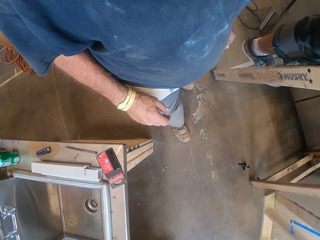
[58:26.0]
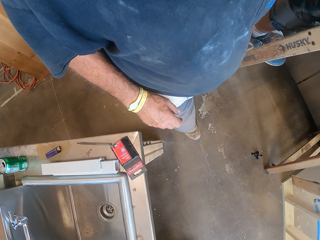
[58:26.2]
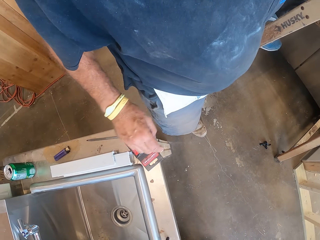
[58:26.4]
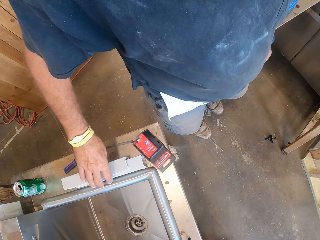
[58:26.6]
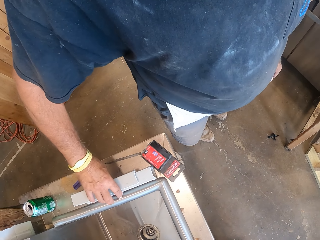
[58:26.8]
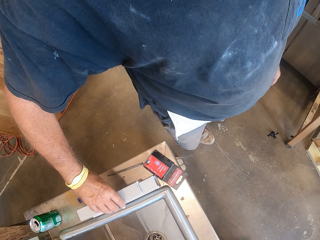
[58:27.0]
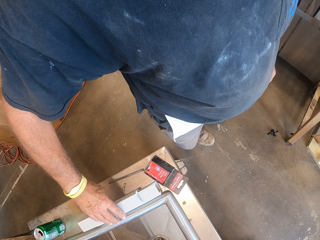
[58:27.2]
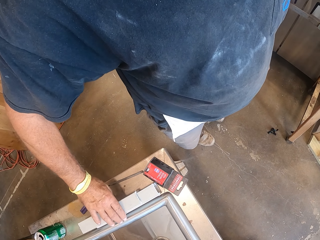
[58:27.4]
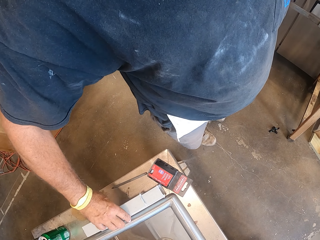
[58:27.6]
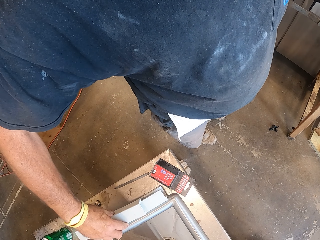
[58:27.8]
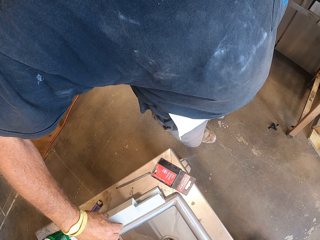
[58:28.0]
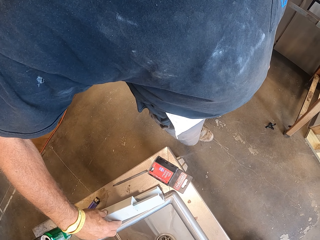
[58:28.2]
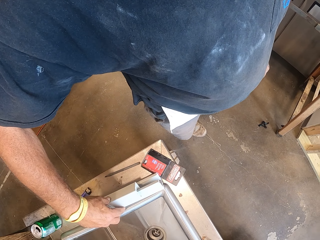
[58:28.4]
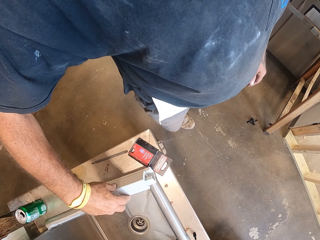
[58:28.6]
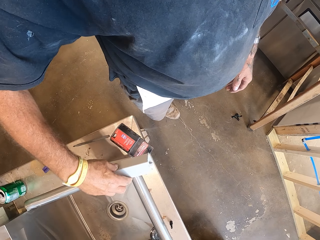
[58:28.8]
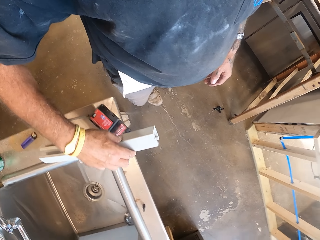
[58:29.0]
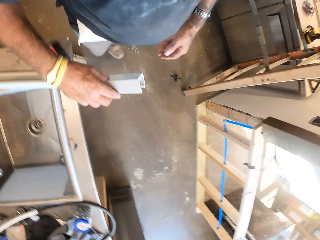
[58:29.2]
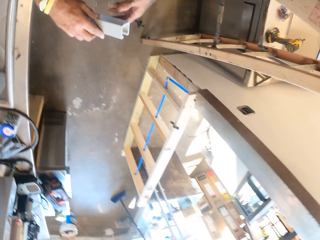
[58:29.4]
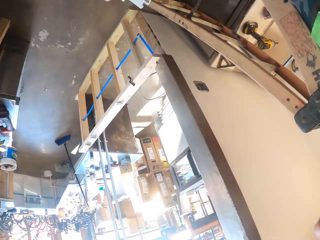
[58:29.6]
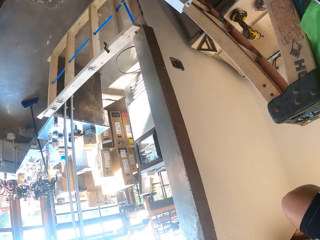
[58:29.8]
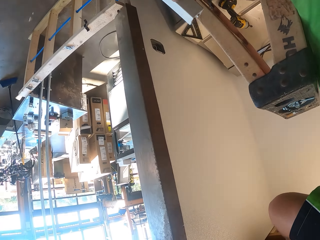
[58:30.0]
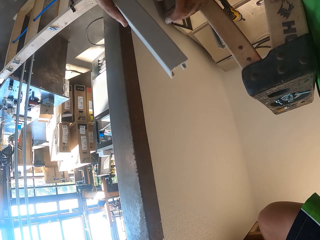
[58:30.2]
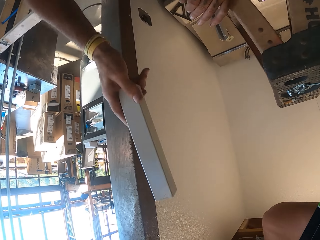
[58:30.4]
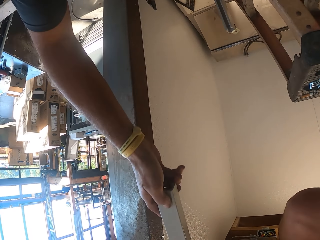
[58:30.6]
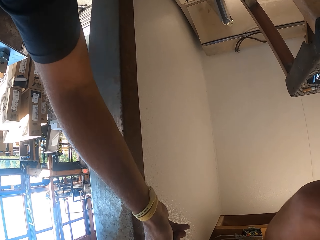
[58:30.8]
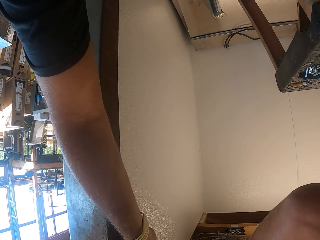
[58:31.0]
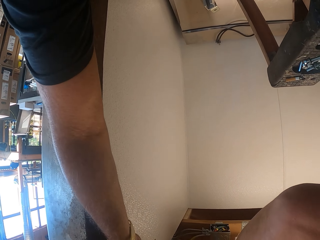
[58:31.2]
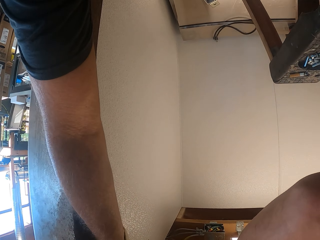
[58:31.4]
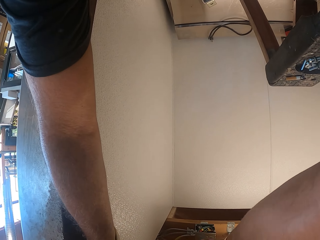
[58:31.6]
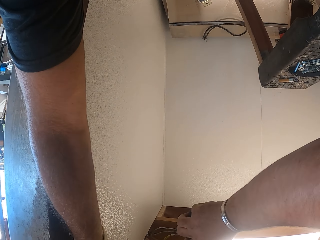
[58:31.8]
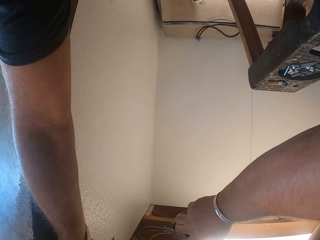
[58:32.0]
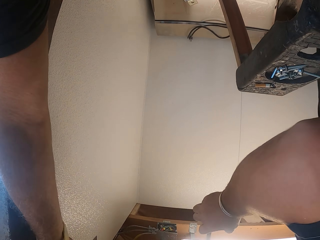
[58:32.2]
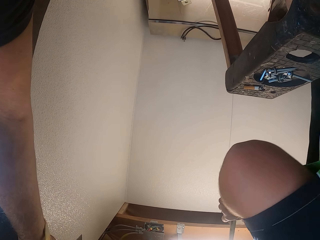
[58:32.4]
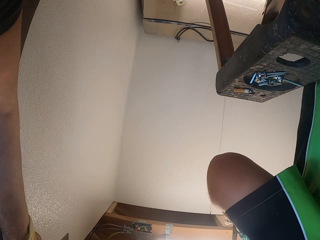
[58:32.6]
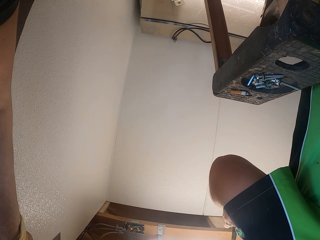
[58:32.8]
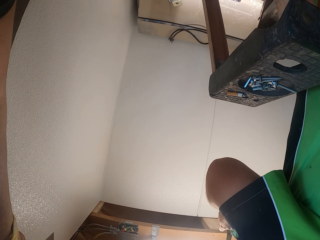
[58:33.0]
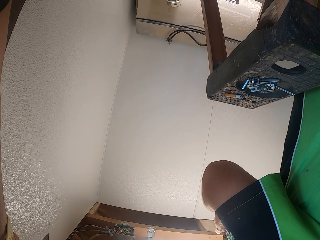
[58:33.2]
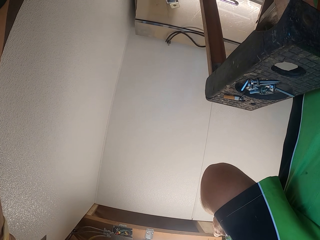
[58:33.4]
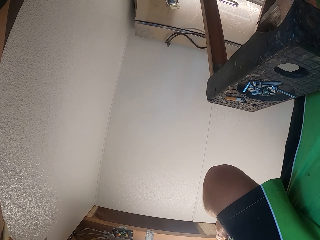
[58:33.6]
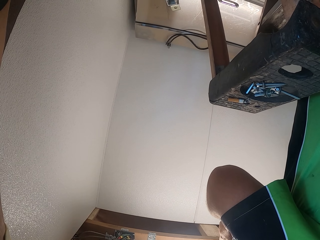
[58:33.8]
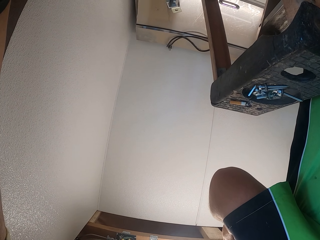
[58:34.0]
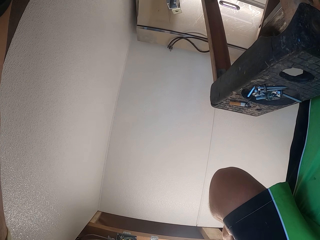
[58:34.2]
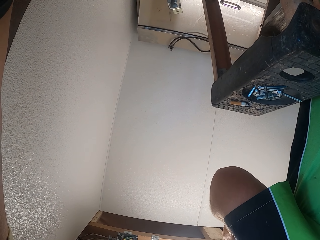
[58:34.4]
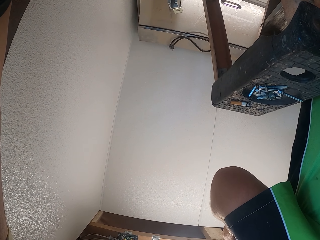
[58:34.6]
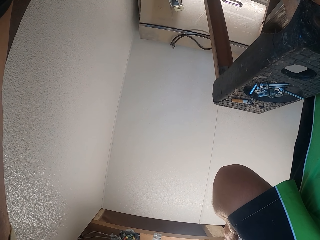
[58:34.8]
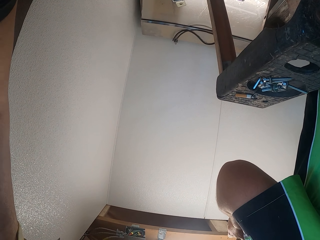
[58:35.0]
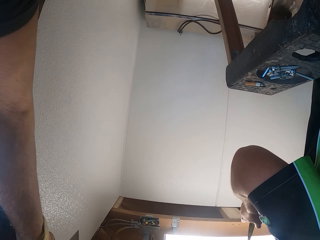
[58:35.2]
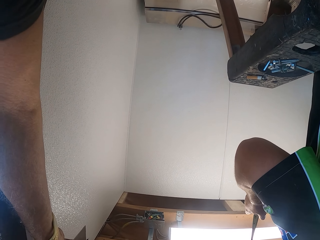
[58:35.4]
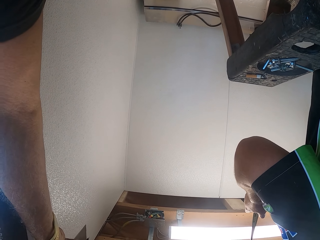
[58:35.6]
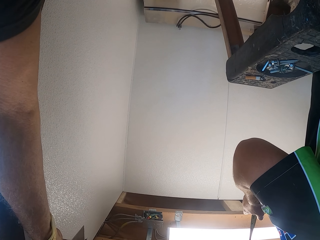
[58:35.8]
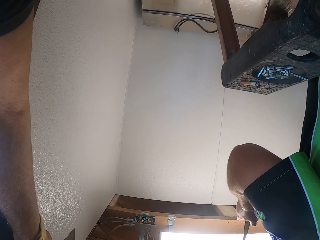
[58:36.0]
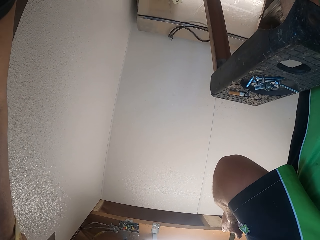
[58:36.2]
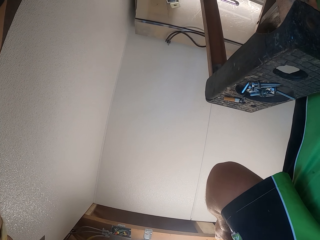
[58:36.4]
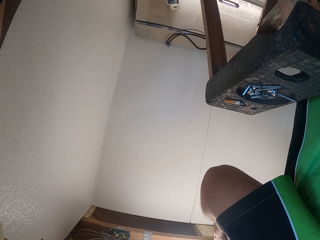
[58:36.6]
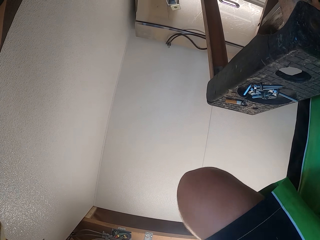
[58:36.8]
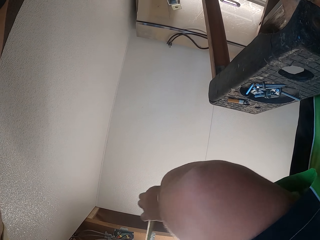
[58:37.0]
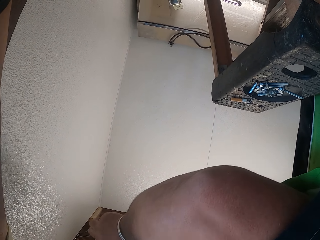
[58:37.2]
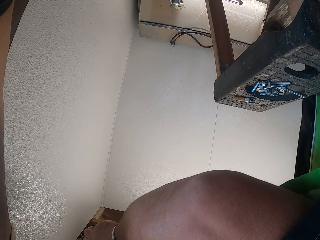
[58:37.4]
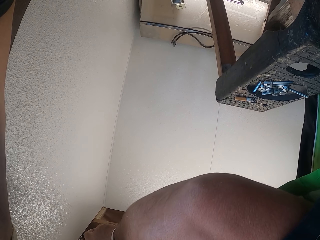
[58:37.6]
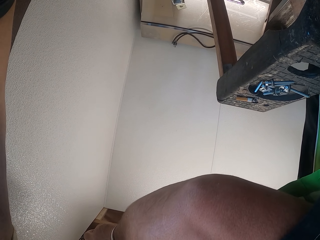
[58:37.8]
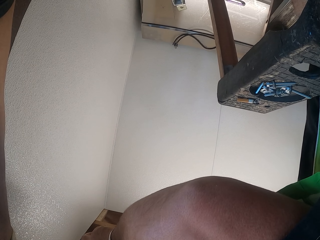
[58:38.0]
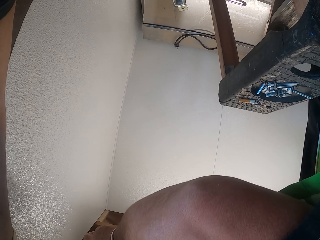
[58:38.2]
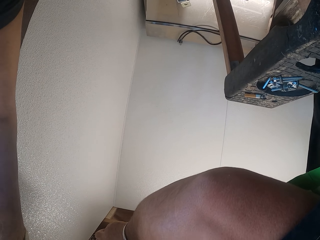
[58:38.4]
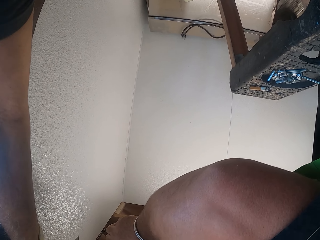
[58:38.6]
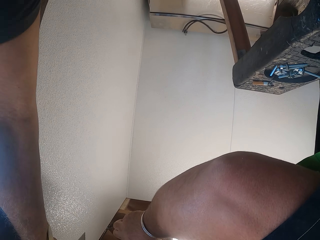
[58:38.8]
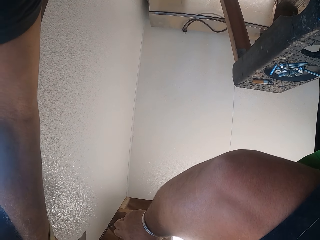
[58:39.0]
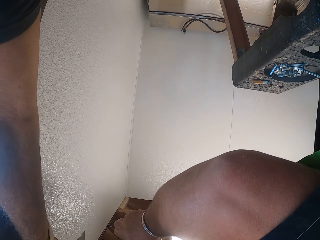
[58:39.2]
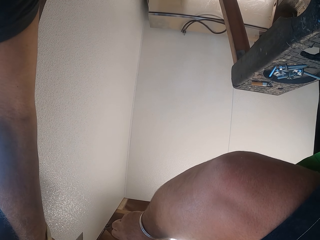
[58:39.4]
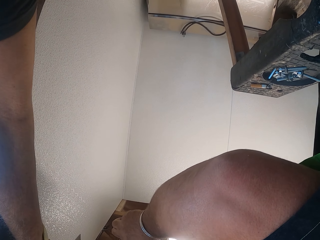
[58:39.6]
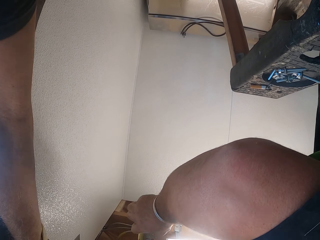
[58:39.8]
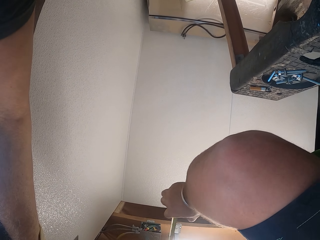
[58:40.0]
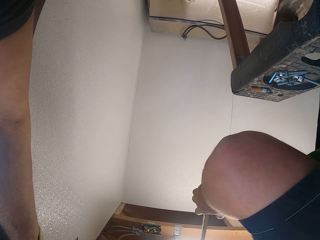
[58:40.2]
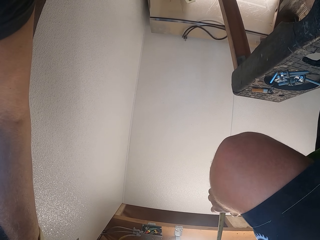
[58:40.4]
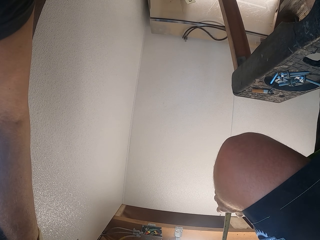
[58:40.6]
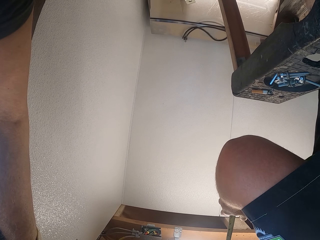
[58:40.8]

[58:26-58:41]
The camera wearer picks up a plastic rail. They give the man the plastic rail and look around.

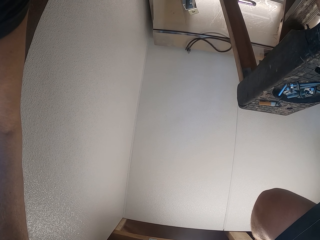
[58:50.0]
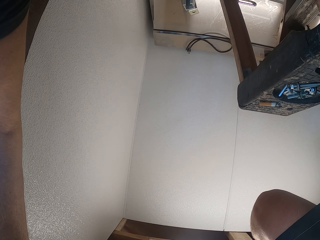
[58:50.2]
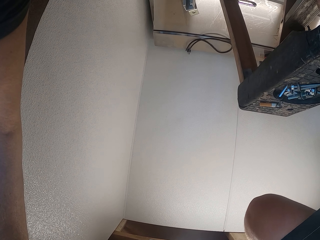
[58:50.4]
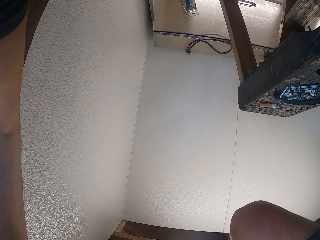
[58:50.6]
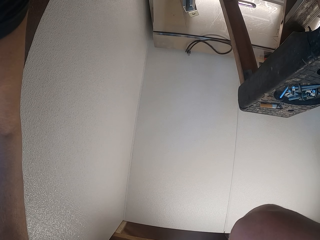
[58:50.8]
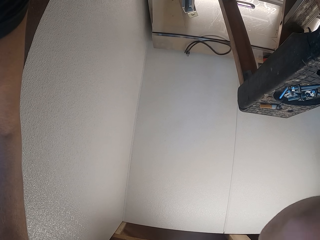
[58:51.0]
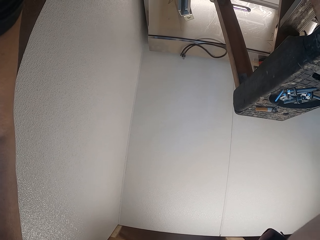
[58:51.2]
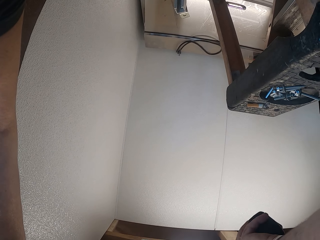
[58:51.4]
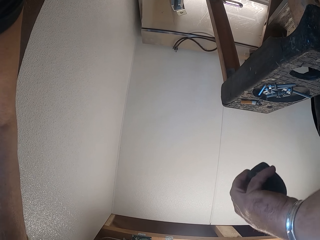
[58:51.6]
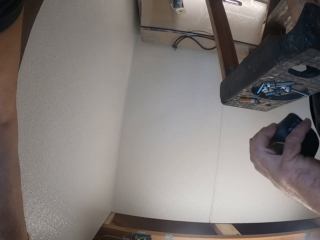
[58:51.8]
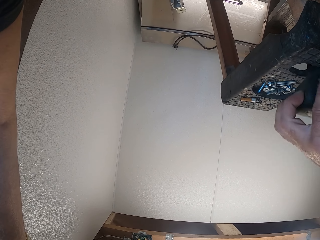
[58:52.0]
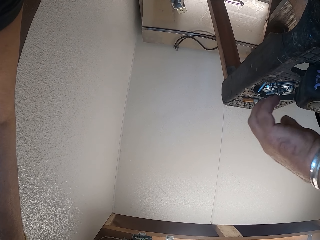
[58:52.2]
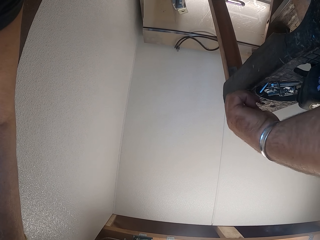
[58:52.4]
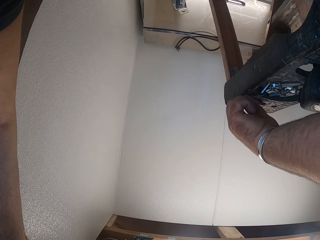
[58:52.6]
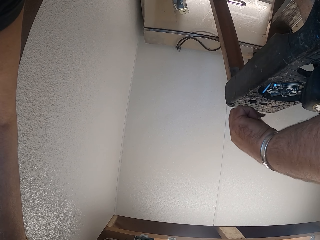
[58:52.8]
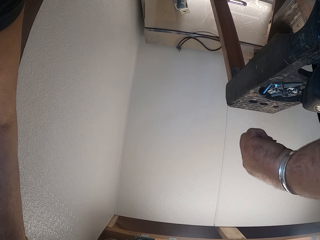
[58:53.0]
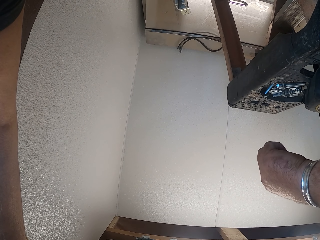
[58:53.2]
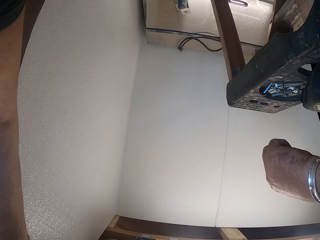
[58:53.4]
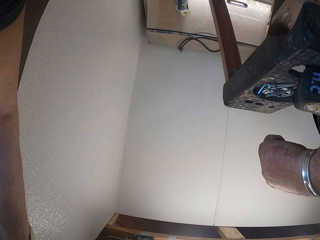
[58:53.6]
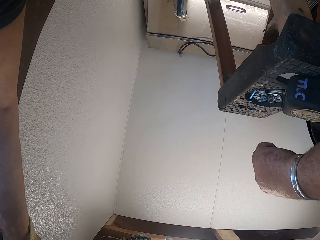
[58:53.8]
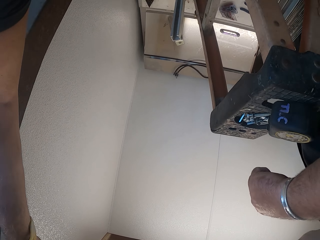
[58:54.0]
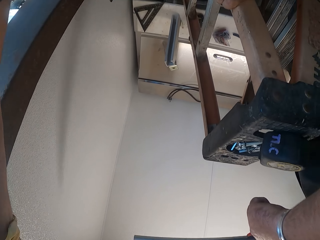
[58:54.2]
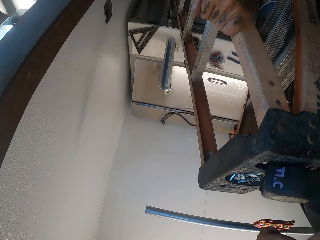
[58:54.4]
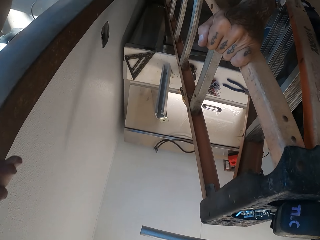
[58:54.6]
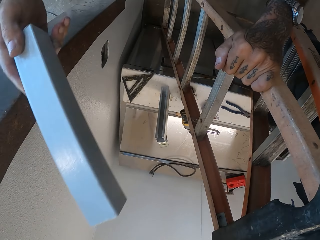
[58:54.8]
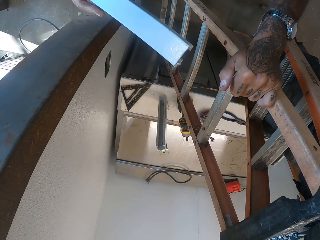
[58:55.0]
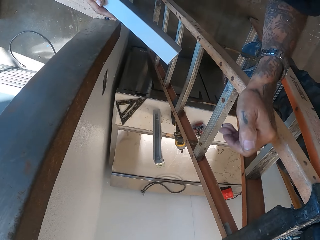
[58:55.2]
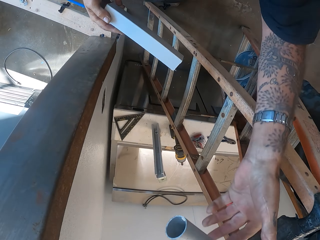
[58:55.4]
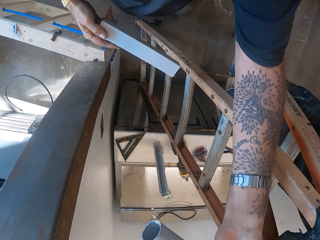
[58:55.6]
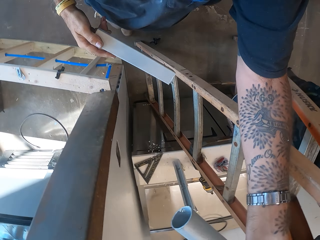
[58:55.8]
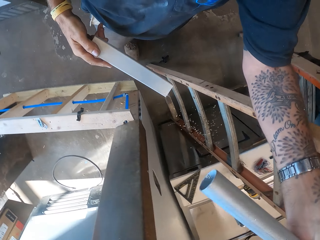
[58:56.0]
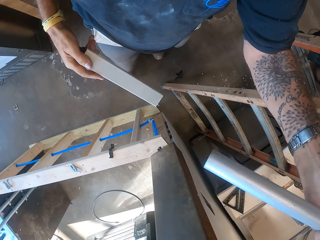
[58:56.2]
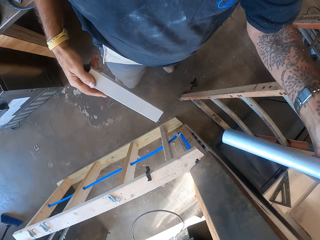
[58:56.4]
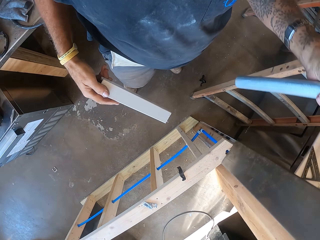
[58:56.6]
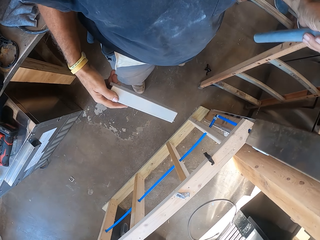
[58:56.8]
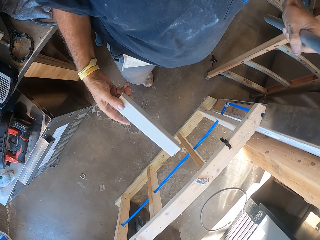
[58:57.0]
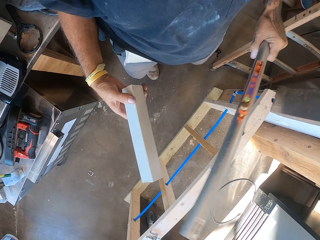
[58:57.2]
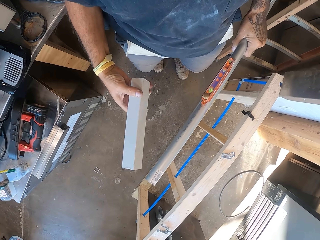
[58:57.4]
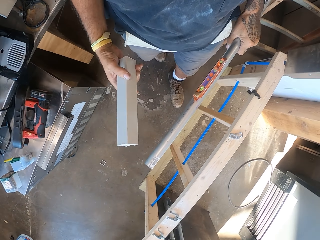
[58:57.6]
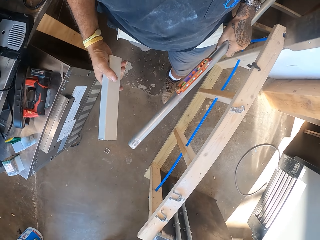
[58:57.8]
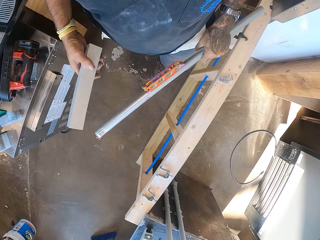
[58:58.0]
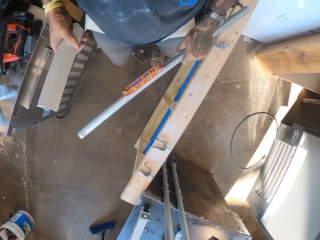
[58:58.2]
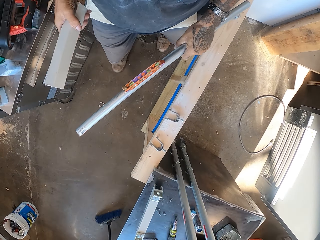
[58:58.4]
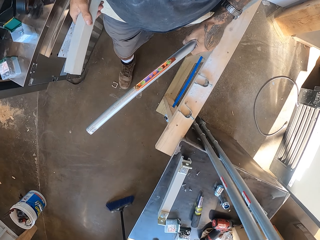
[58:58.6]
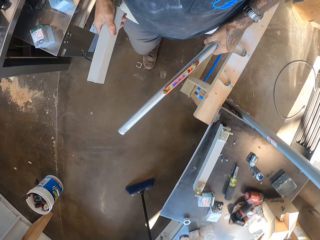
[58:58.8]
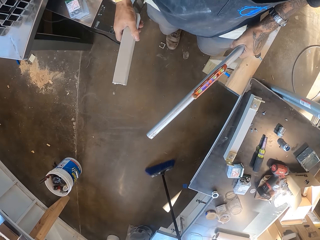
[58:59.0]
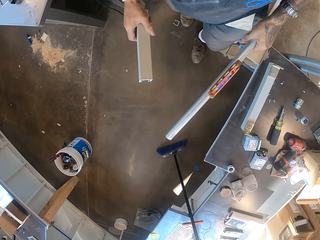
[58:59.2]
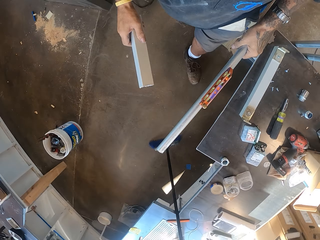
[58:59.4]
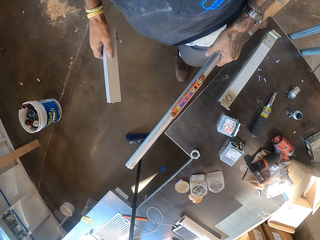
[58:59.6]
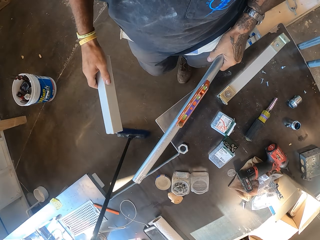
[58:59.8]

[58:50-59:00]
A man picks up a nail. The man gives a rod. The camera wearer holds the rods. They walk in the garage.
